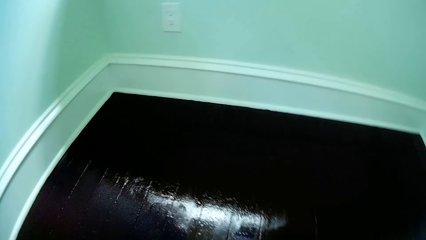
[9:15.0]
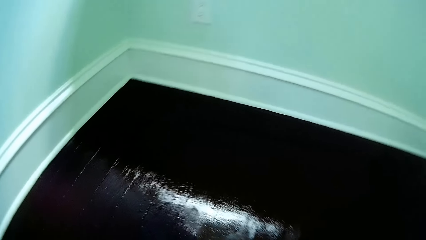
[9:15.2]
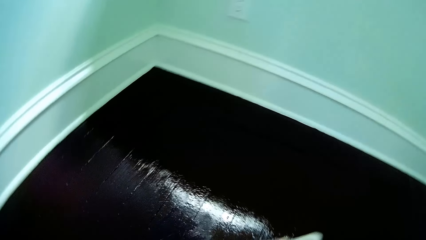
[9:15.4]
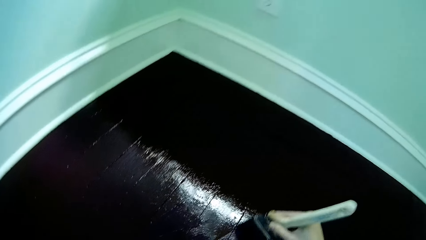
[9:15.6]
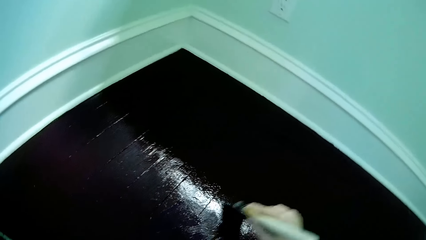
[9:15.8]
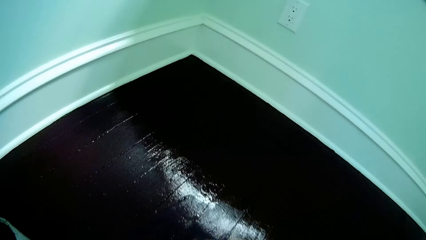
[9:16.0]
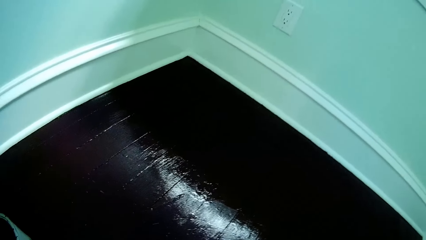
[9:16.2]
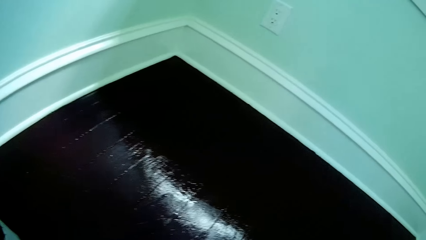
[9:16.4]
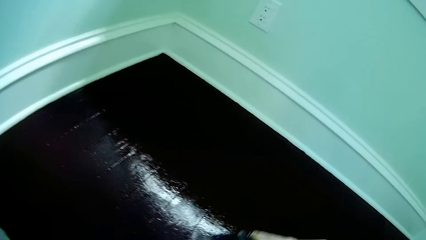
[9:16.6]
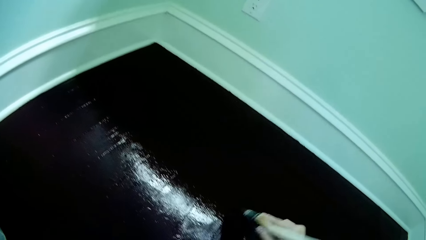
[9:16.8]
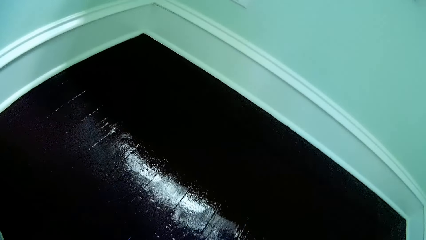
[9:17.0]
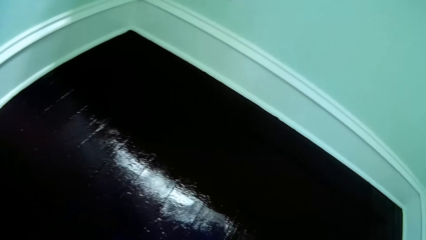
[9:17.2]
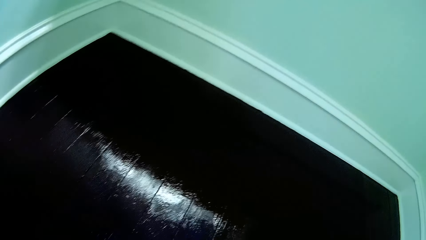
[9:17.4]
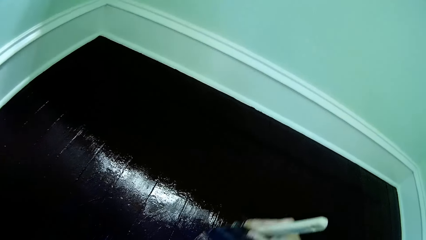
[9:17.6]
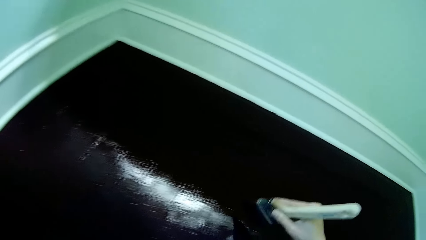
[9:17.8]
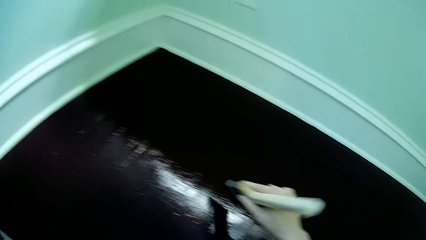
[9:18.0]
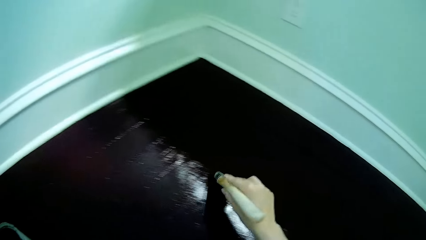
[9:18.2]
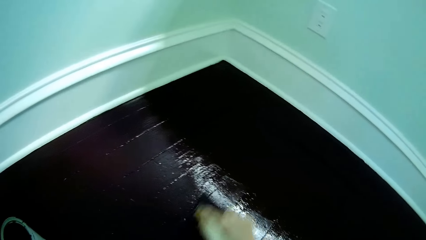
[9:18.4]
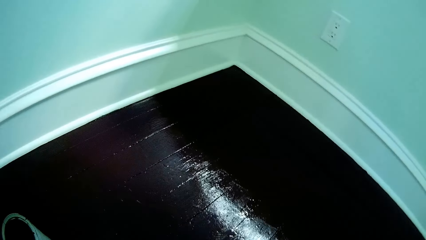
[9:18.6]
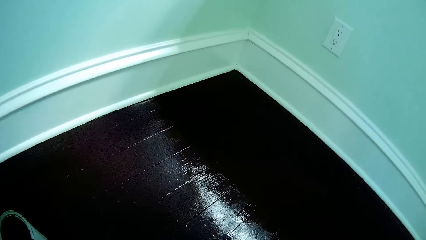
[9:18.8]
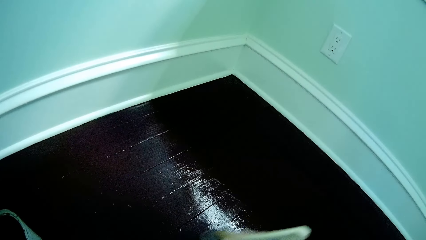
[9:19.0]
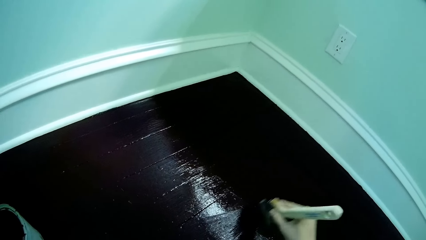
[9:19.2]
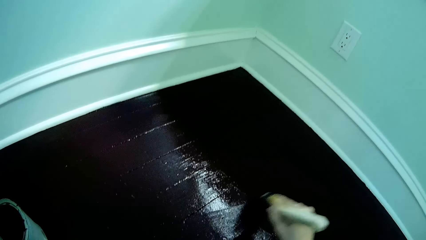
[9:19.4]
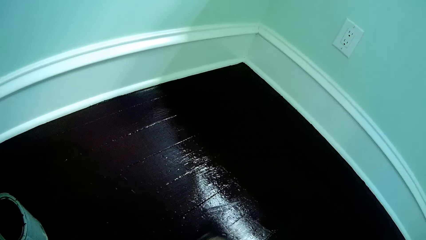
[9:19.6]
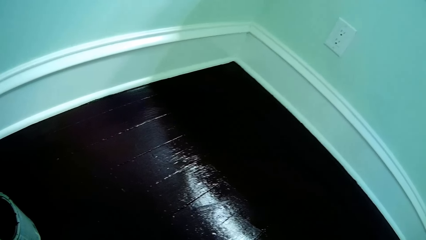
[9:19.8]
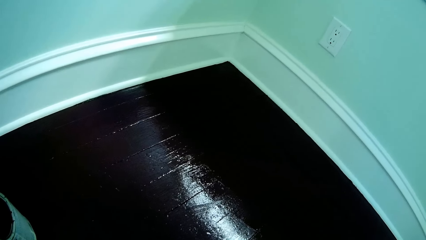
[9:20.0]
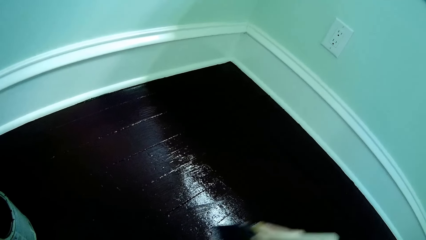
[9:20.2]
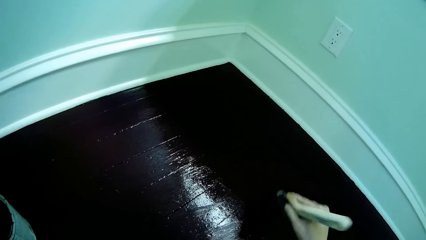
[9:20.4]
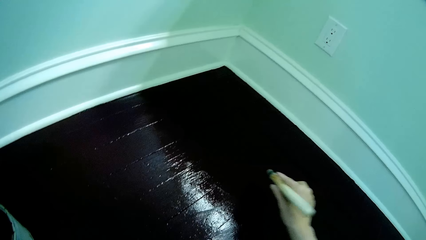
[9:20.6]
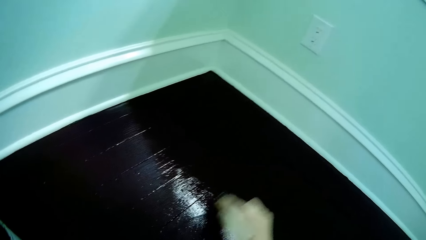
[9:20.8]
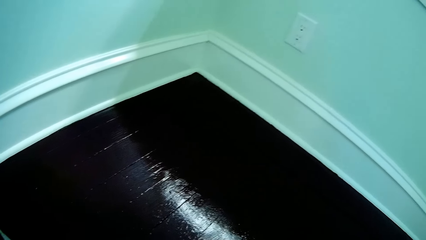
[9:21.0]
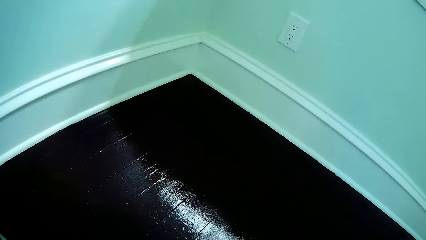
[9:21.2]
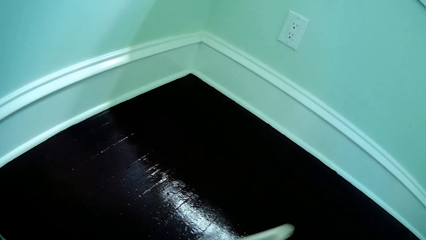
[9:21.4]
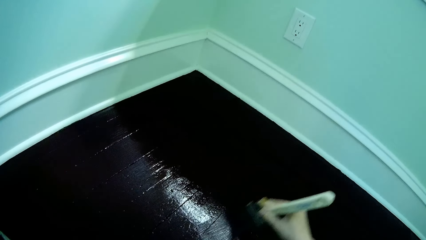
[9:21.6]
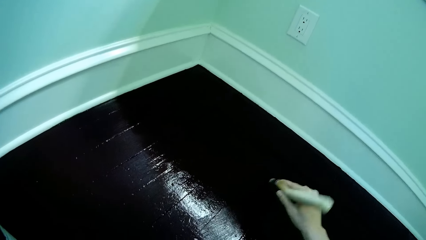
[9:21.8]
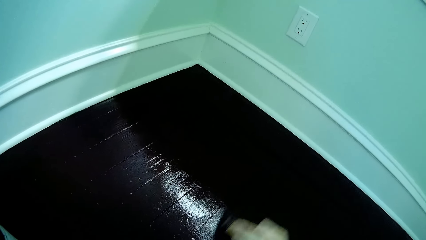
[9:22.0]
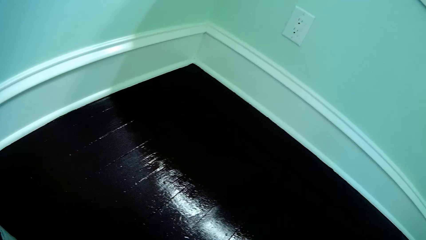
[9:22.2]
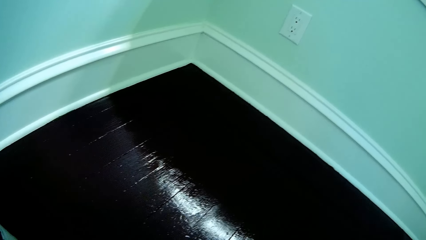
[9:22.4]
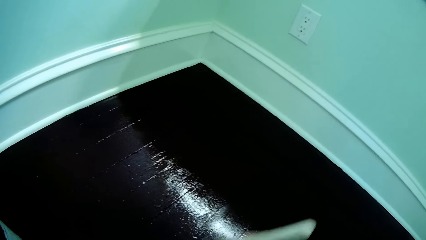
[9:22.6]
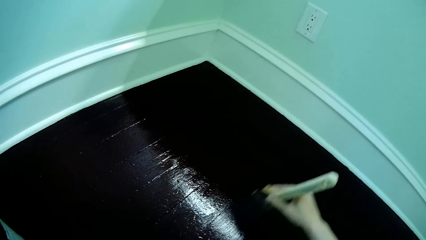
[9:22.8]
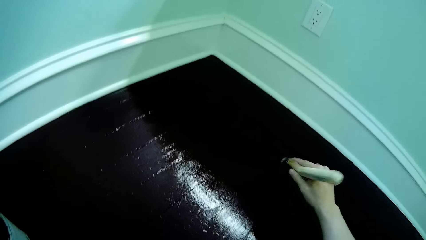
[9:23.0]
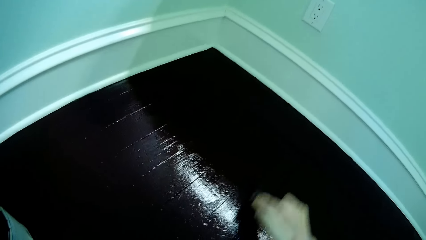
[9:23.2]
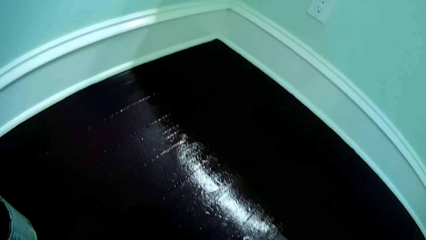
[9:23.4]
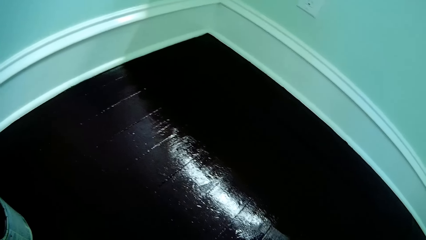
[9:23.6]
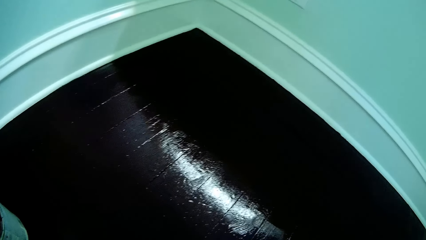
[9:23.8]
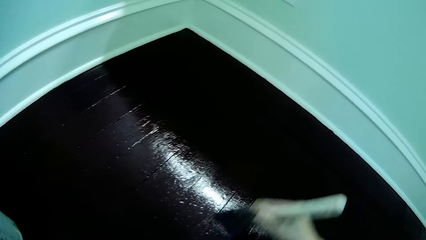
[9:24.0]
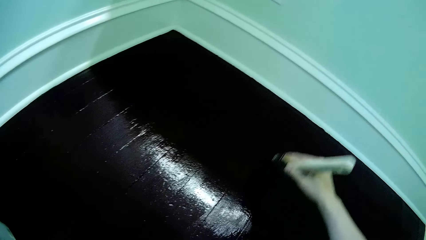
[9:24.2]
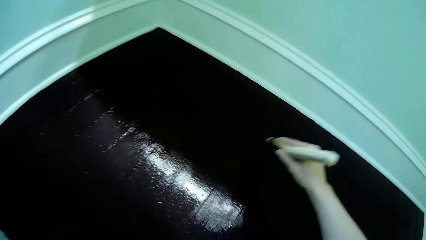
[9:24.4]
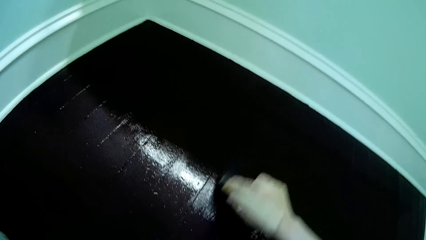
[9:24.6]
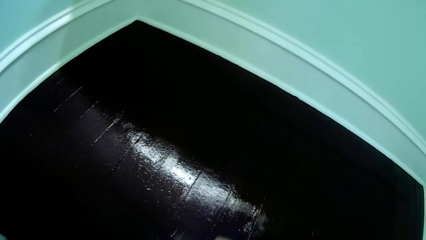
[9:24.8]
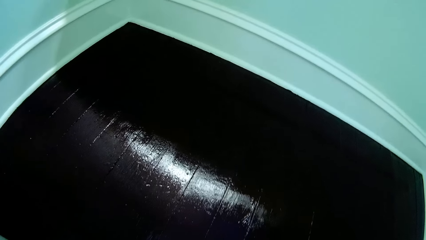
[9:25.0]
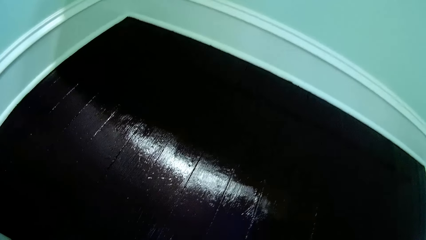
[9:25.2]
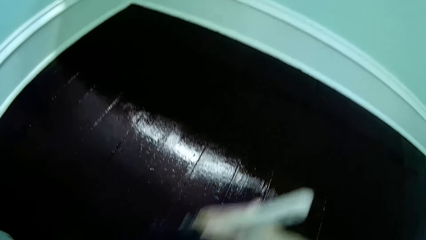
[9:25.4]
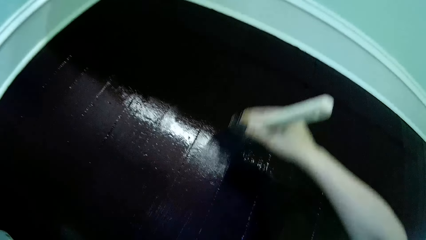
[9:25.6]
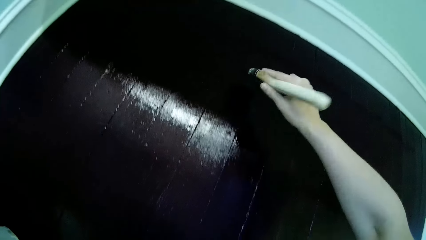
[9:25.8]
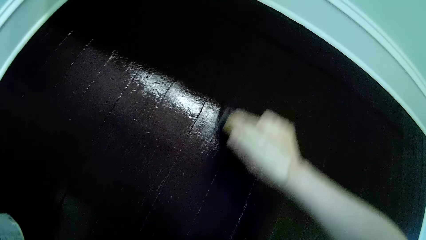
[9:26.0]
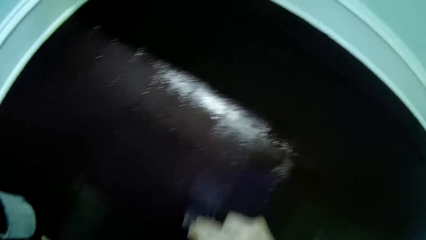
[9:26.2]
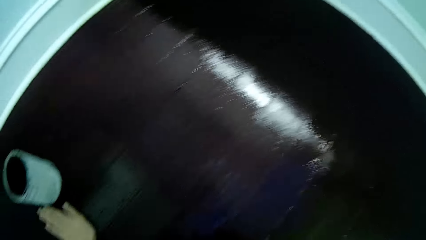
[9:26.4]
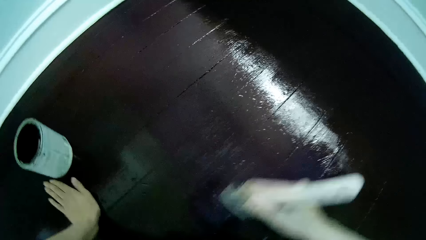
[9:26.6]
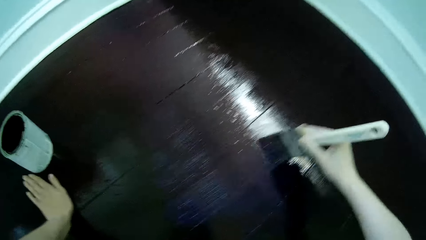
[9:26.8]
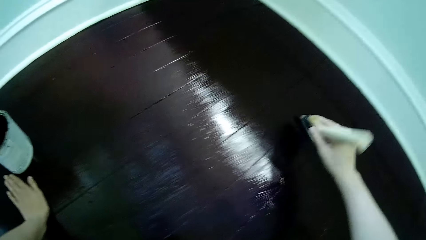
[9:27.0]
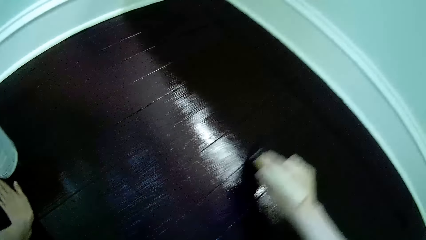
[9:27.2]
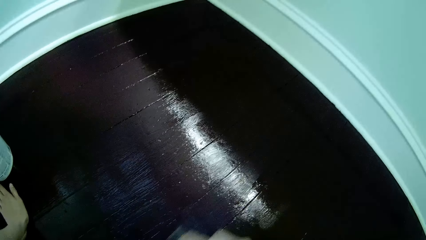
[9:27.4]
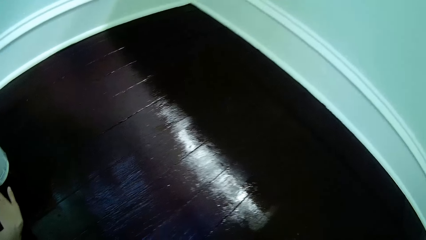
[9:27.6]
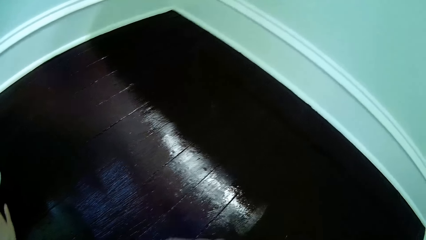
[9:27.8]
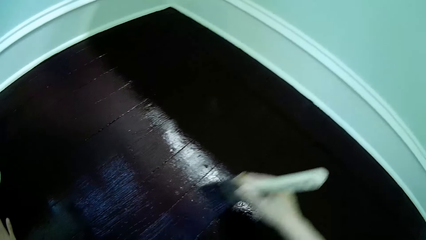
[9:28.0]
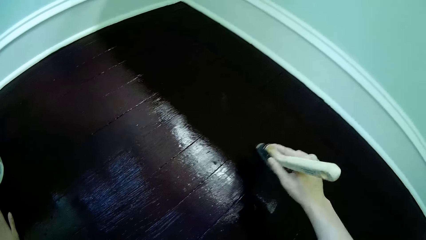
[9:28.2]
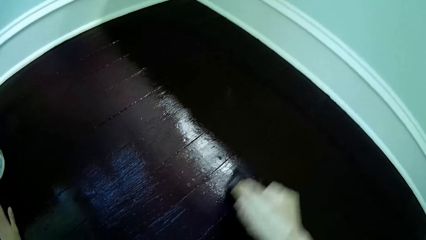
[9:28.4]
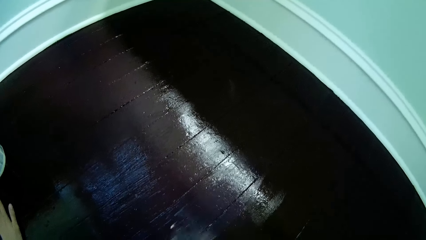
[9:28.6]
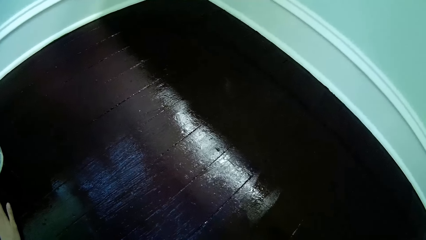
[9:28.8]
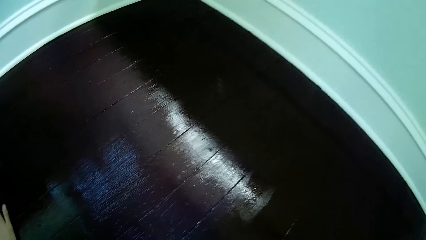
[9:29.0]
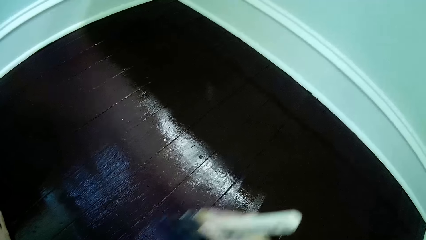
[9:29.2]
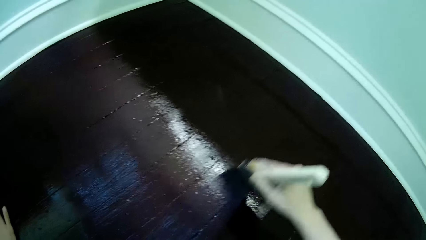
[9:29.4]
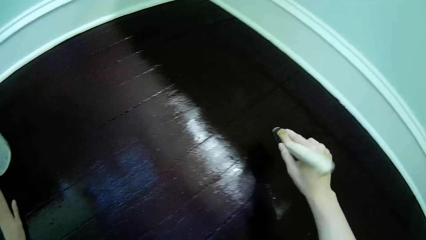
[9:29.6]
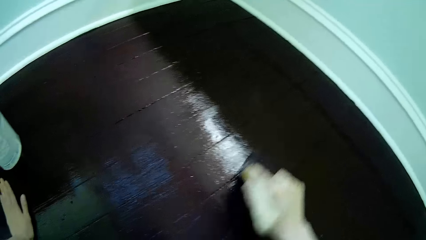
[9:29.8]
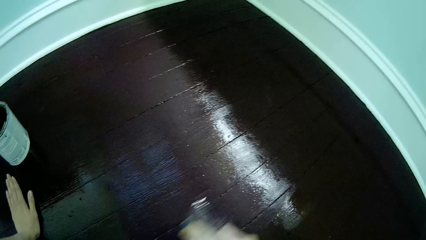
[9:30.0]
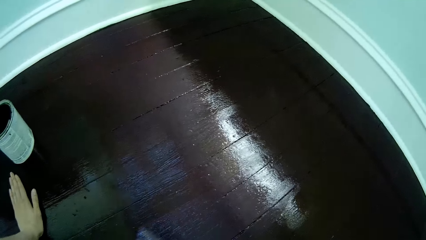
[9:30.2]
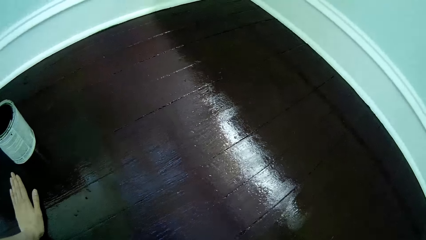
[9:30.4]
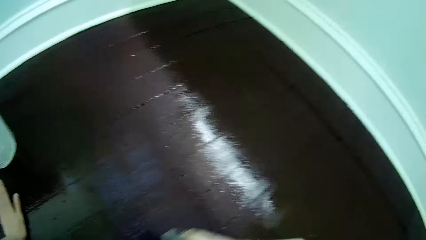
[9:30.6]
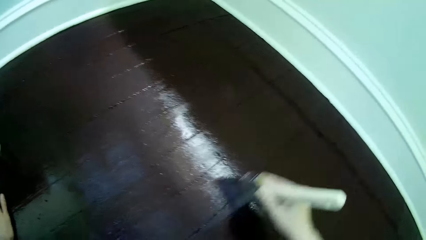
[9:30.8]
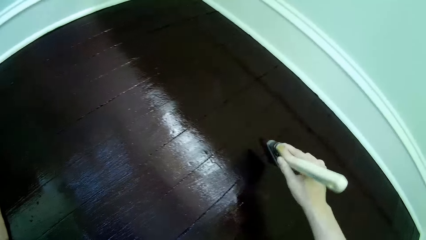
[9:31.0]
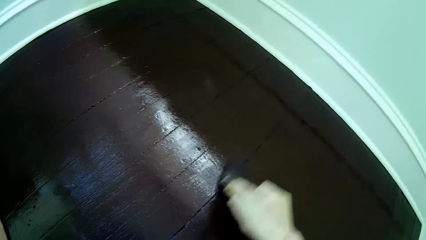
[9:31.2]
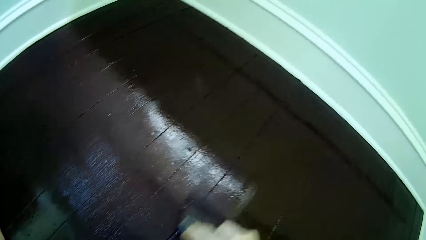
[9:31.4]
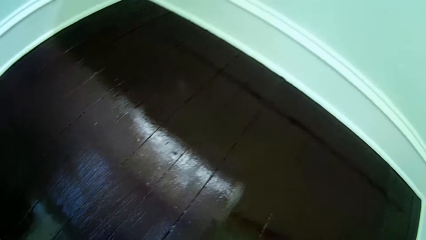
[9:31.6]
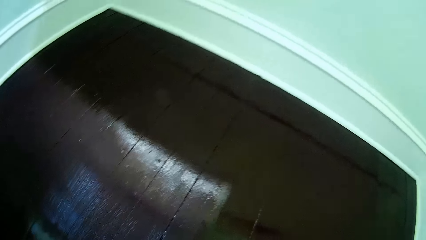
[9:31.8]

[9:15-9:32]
The camera wearer paints the floor with the paintbrush in her right hand.
